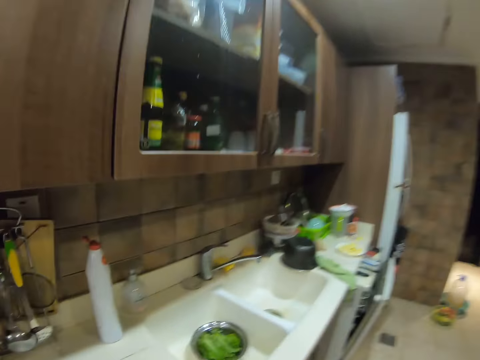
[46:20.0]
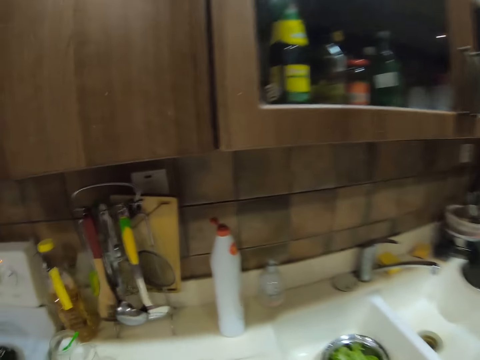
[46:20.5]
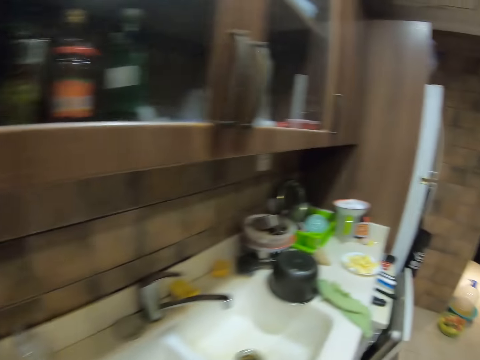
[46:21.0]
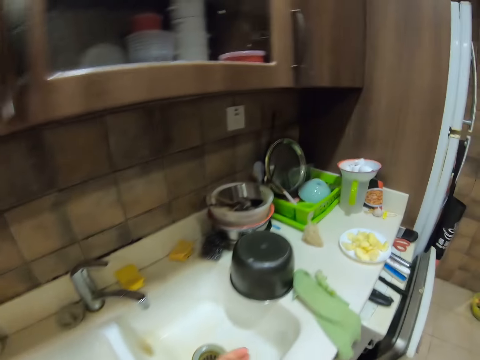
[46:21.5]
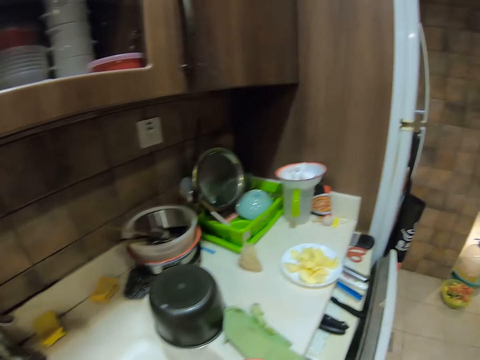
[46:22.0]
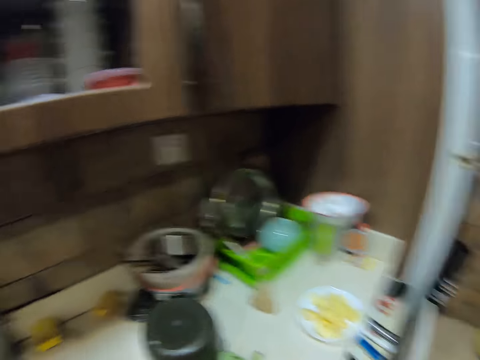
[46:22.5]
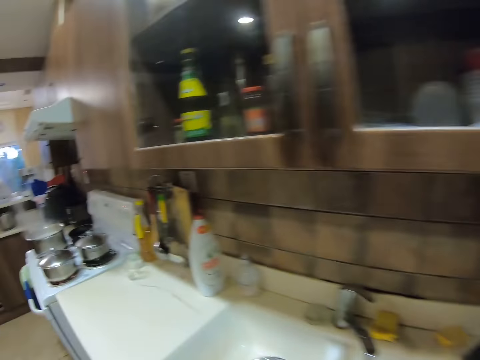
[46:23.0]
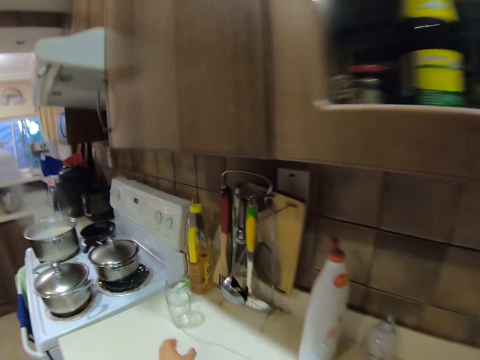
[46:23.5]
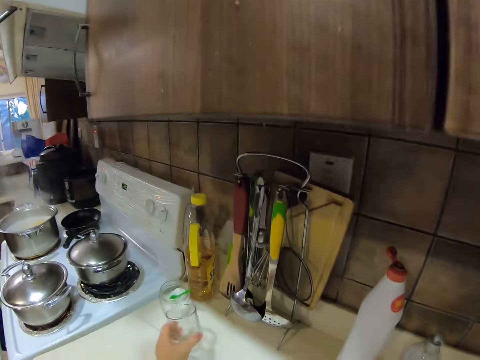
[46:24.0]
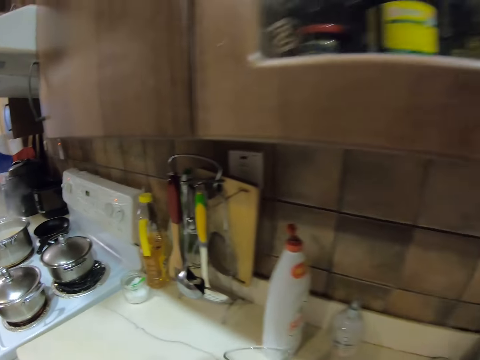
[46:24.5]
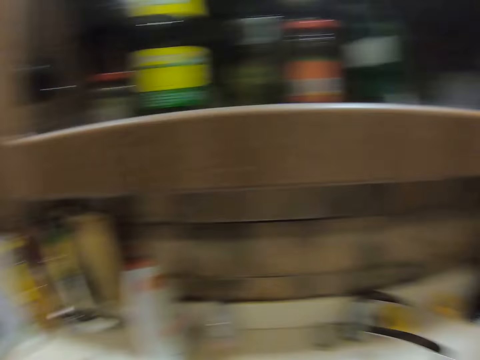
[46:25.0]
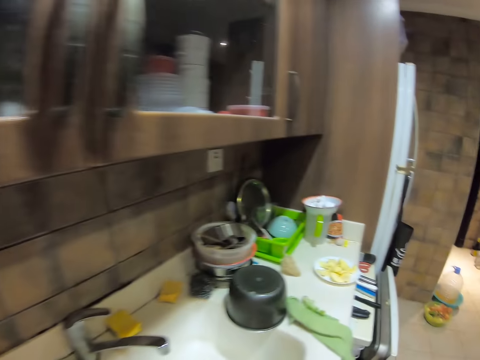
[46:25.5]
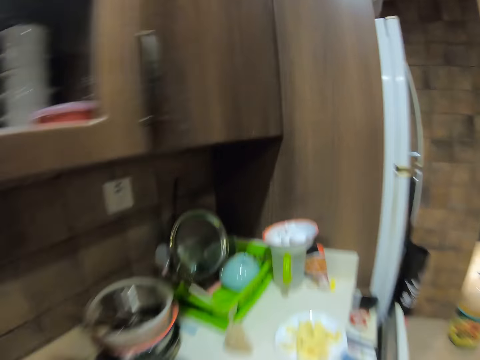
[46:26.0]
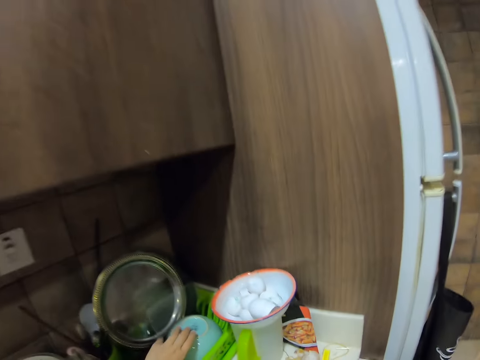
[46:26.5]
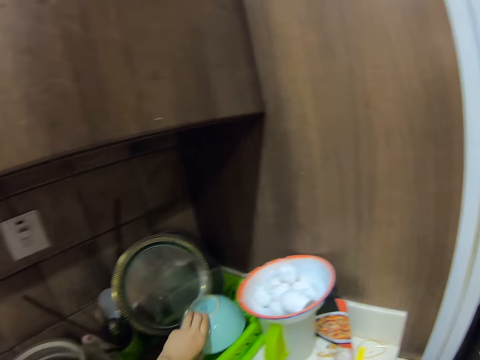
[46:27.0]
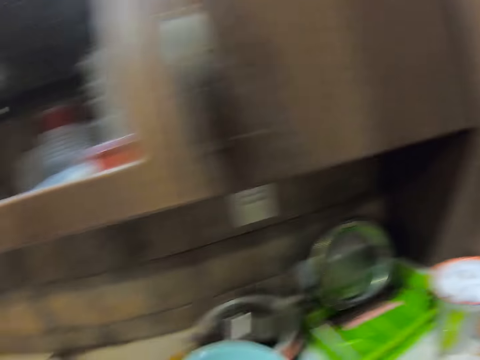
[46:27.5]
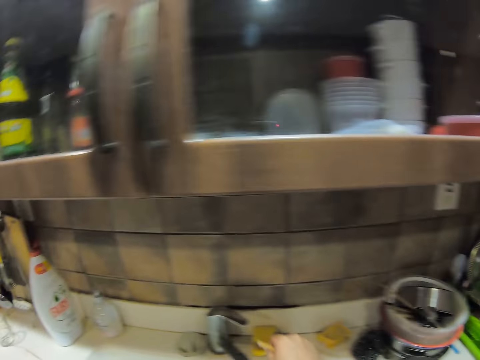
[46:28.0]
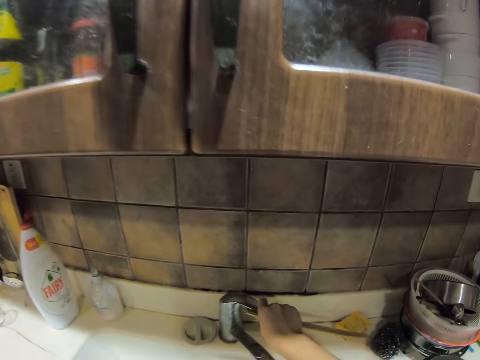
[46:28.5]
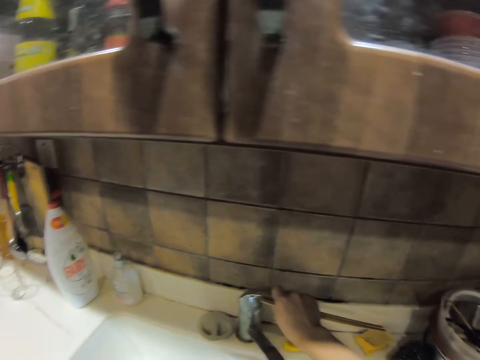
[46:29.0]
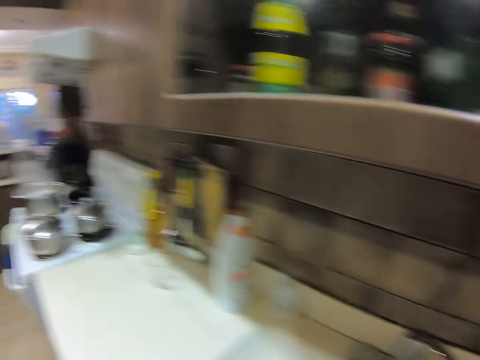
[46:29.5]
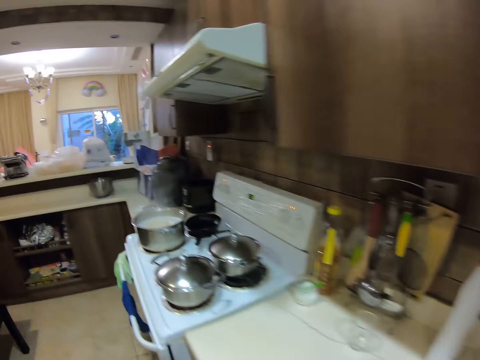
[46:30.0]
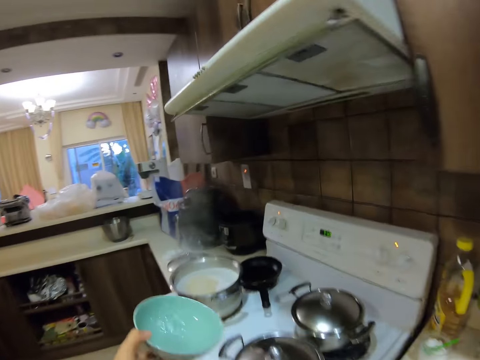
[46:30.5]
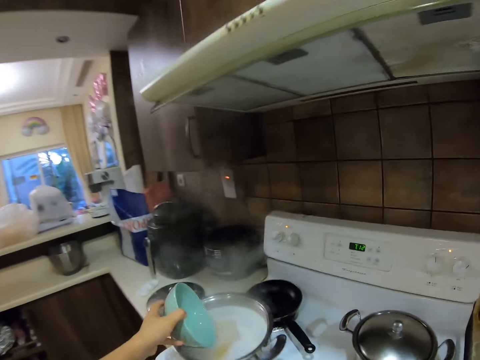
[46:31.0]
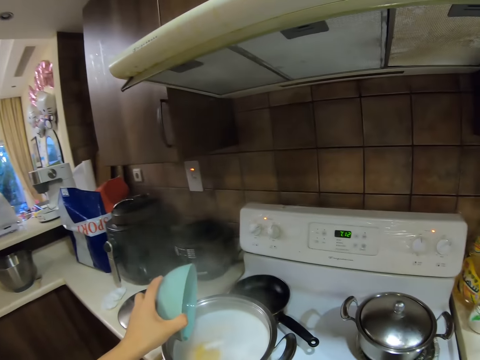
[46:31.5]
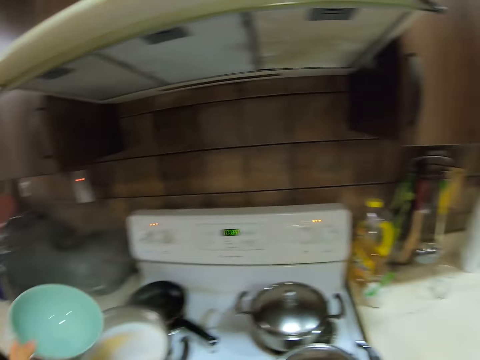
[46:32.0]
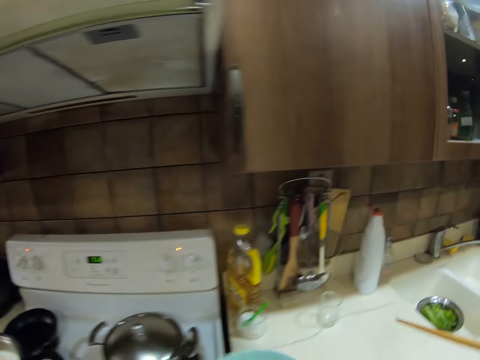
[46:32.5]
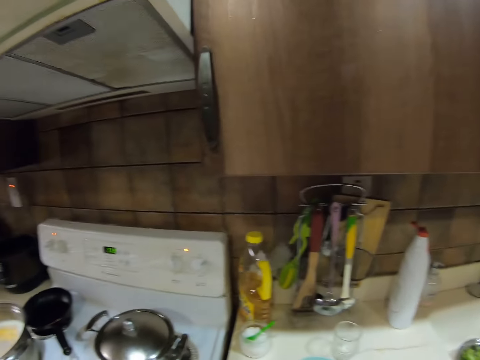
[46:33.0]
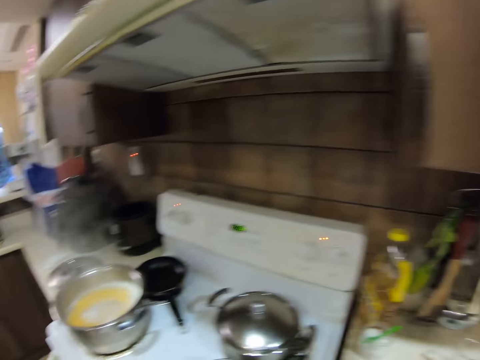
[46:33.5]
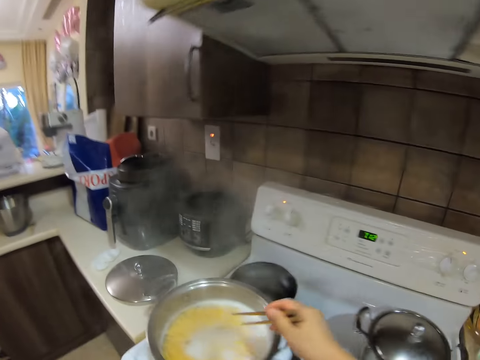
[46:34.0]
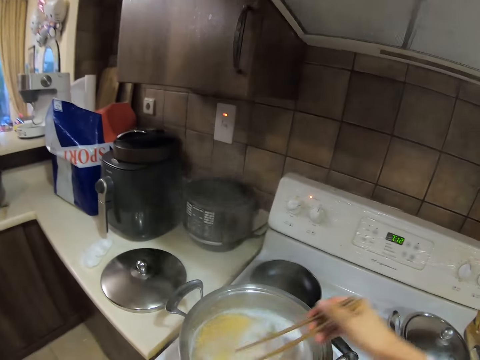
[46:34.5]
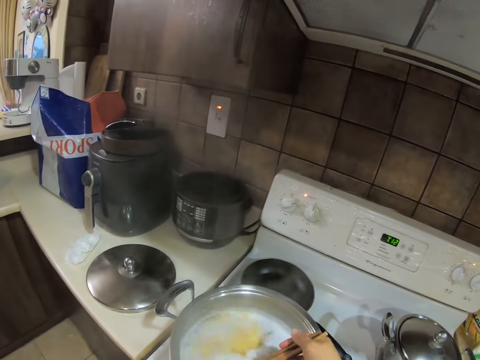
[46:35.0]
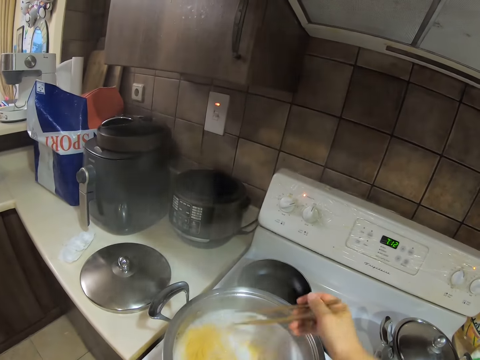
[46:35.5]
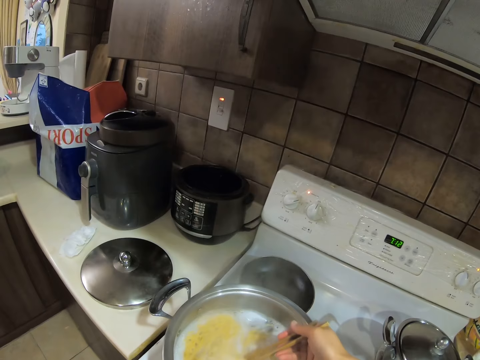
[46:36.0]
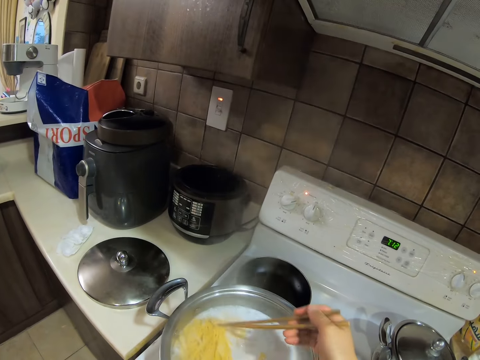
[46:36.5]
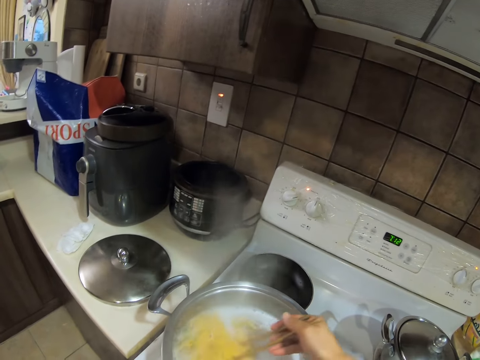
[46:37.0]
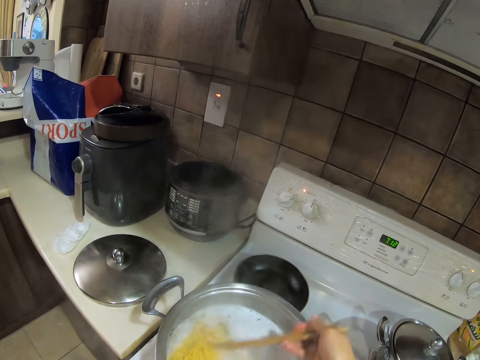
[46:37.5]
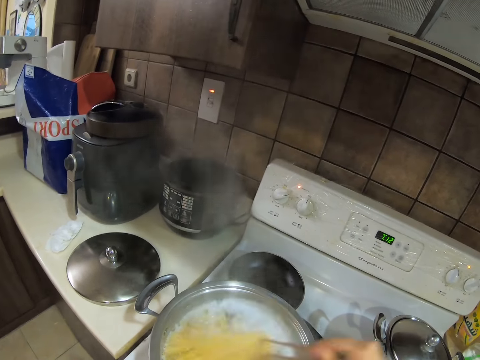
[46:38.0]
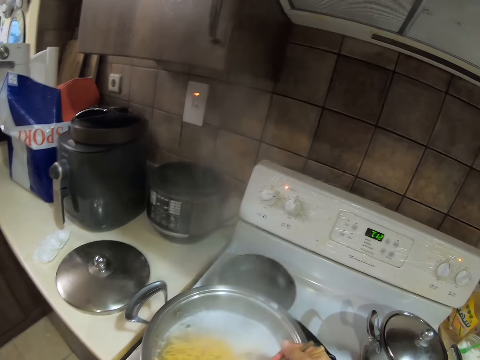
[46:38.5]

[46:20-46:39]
The camera wearer walks in the kitchen. They pick up a glass. They pick up a bowl. They open the tap. They run water in the bowl. They walk around. They pour the water in the pot. They put down the bowl. They stir the noodles.

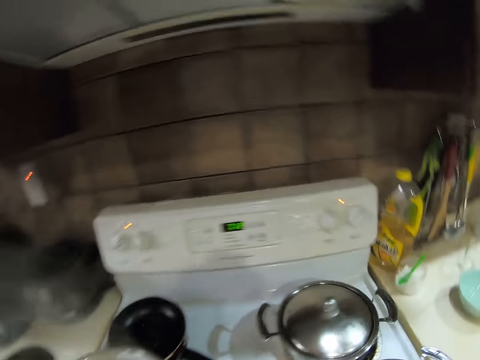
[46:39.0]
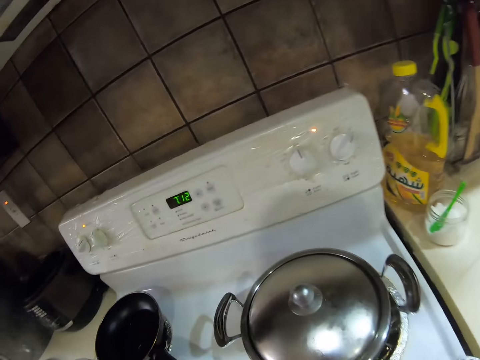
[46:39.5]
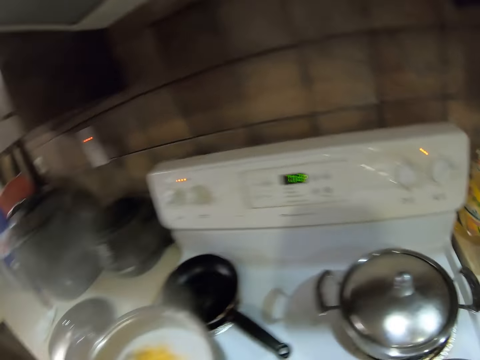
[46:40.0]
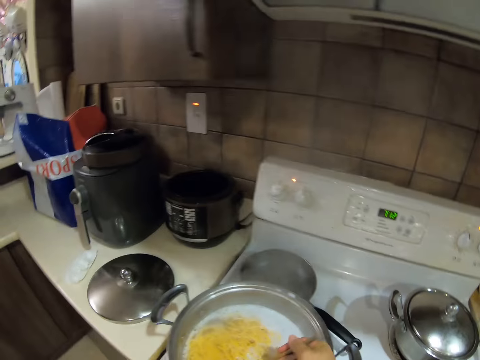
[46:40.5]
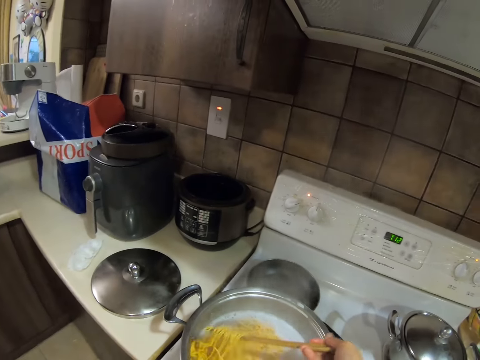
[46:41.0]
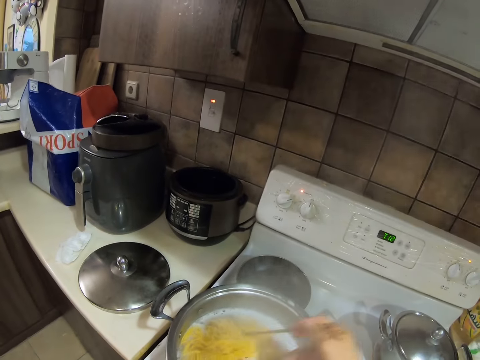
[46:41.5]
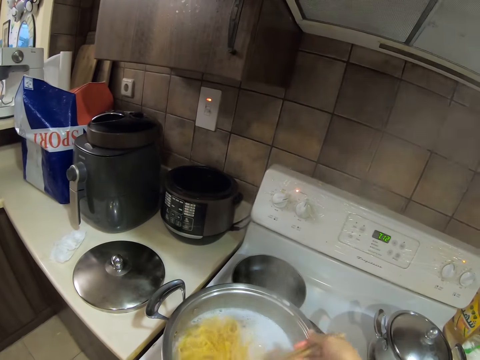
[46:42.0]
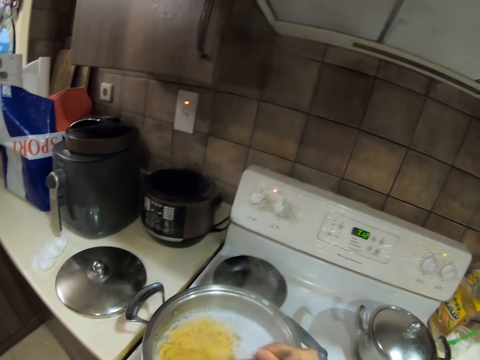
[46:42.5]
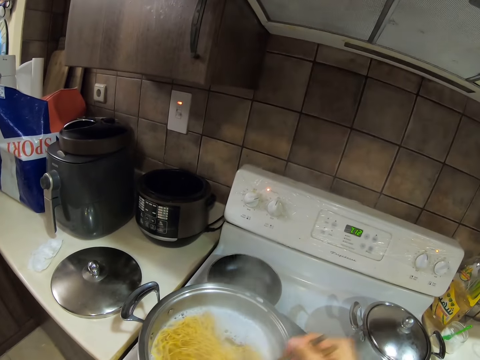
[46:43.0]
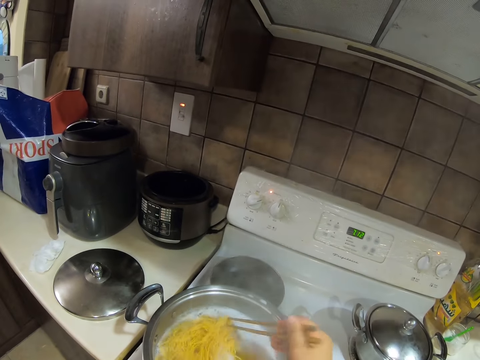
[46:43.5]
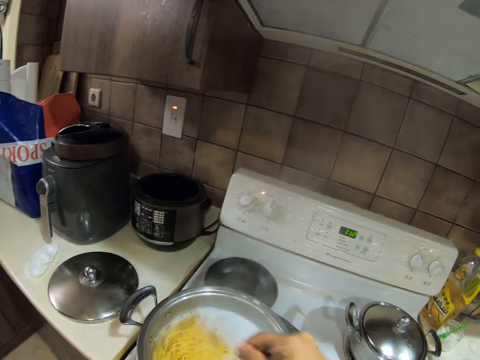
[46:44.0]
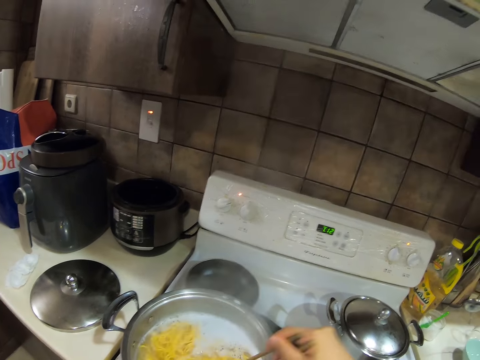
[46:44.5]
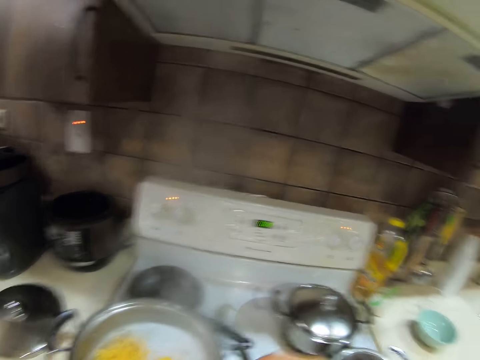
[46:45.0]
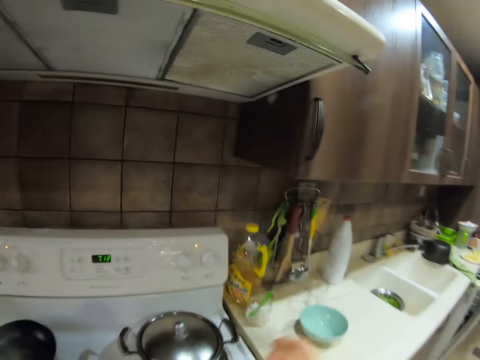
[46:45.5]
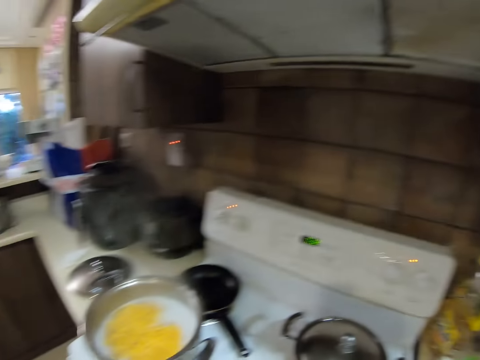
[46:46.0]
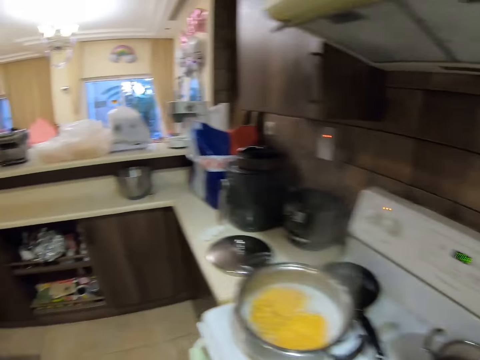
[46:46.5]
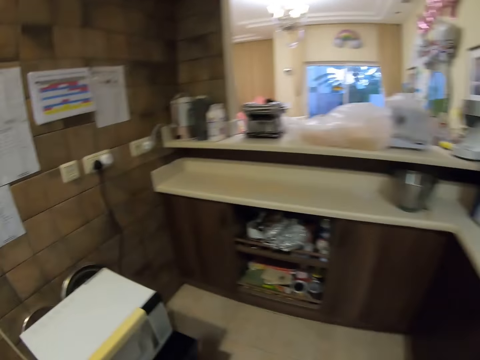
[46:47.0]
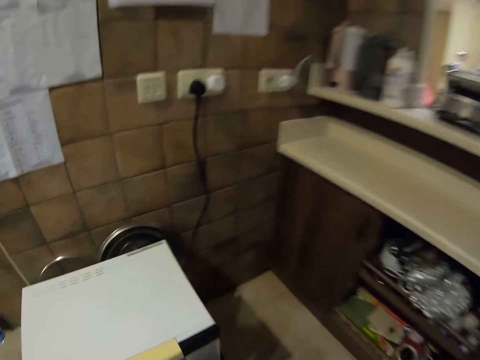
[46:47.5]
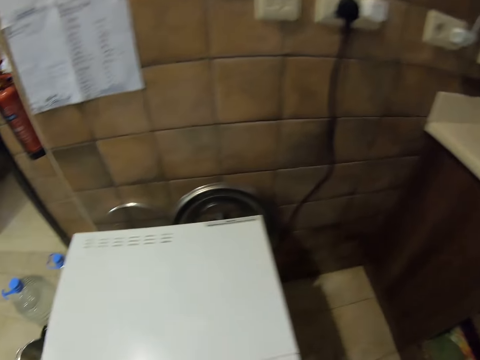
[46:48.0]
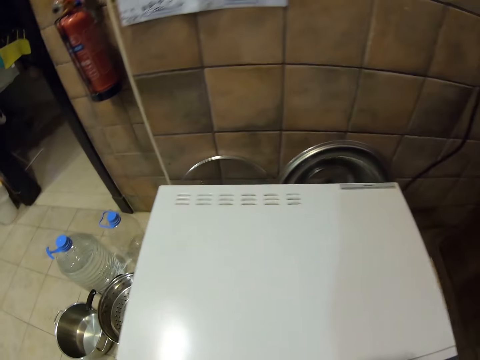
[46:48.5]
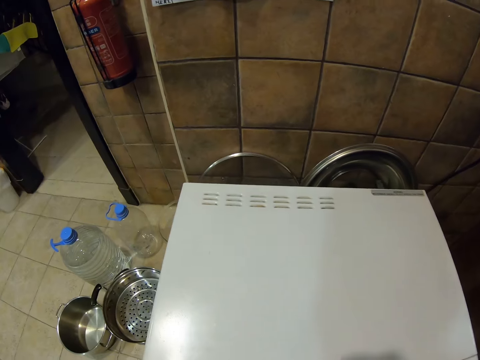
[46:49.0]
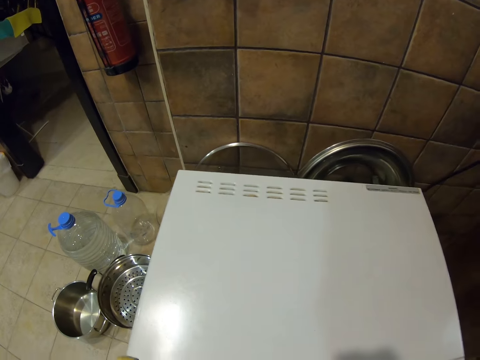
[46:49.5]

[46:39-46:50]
The camera wearer takes a bowl. They walk around.
